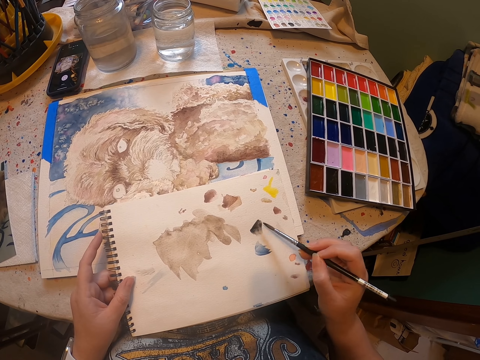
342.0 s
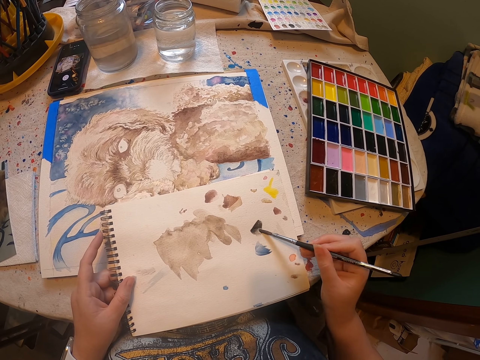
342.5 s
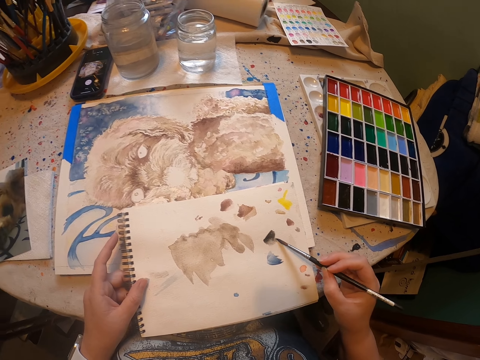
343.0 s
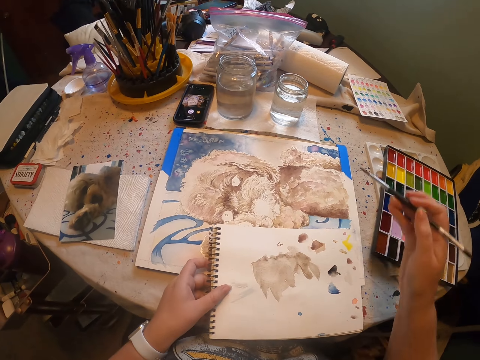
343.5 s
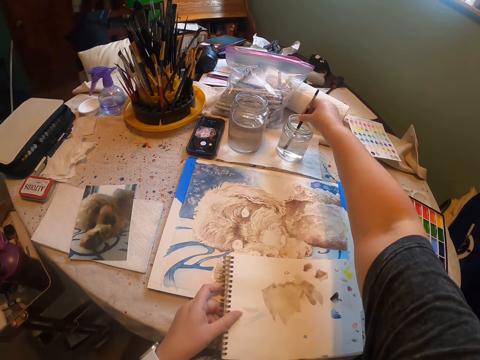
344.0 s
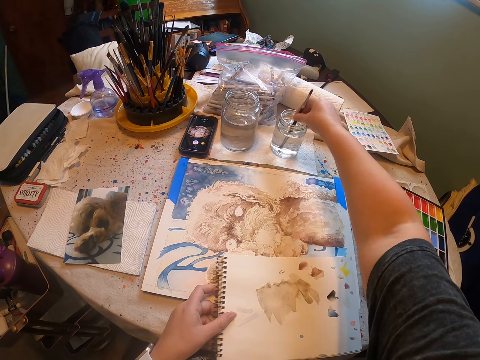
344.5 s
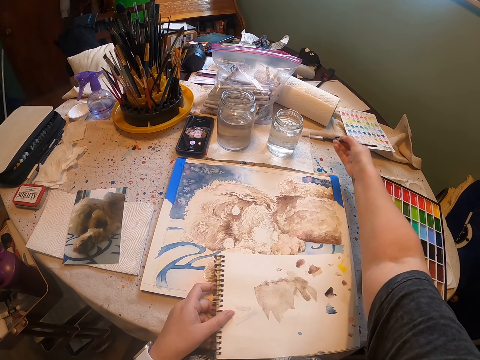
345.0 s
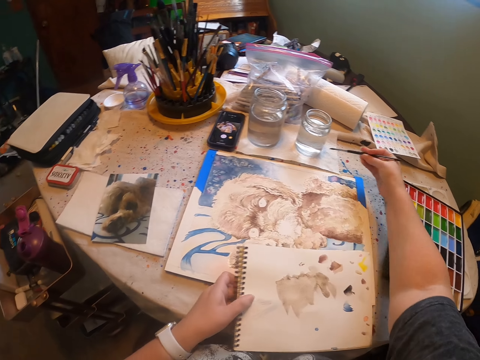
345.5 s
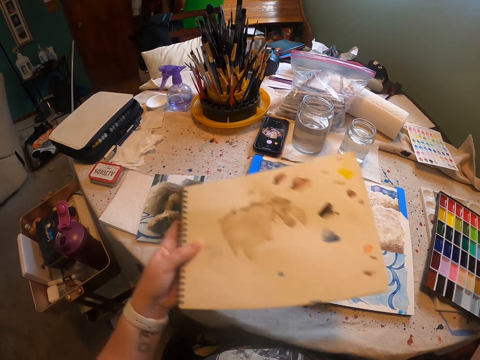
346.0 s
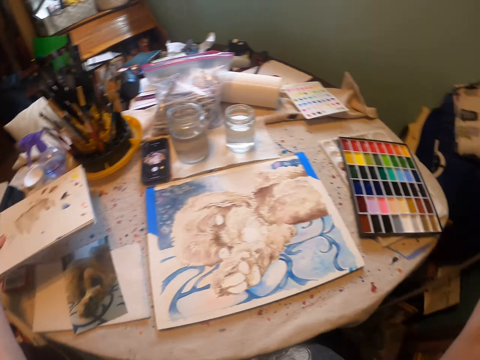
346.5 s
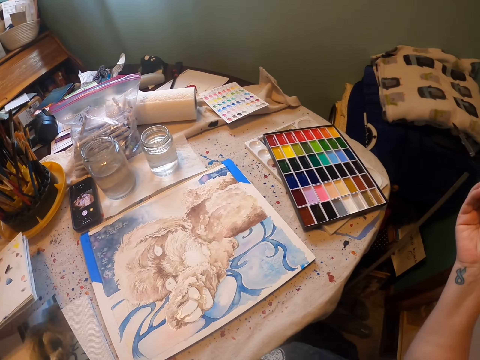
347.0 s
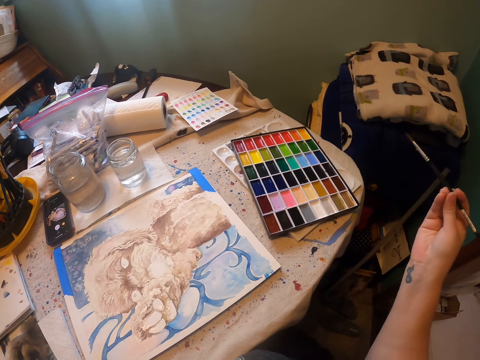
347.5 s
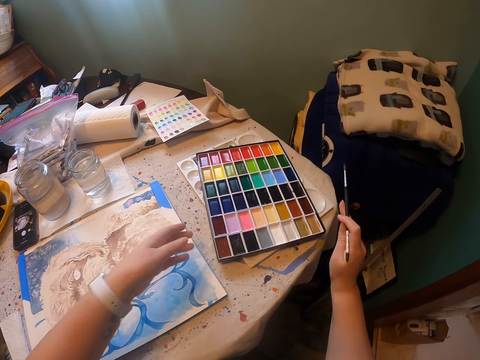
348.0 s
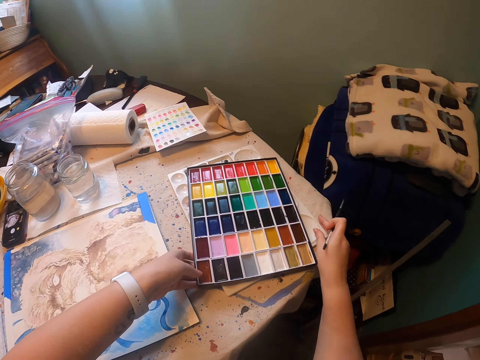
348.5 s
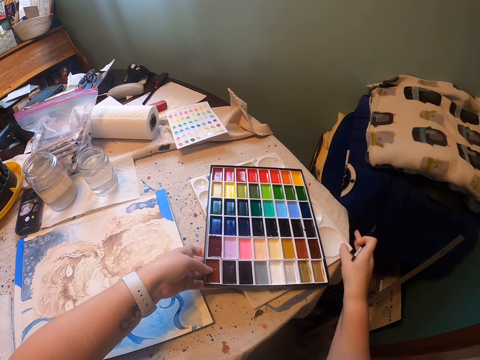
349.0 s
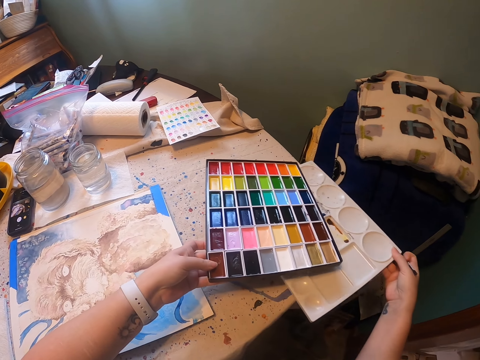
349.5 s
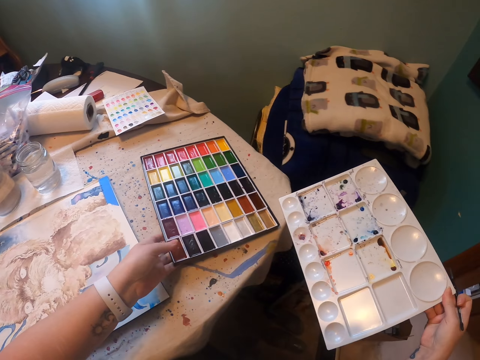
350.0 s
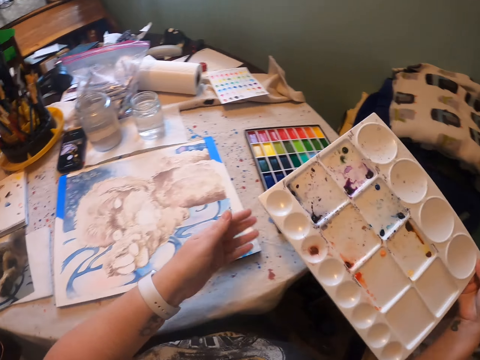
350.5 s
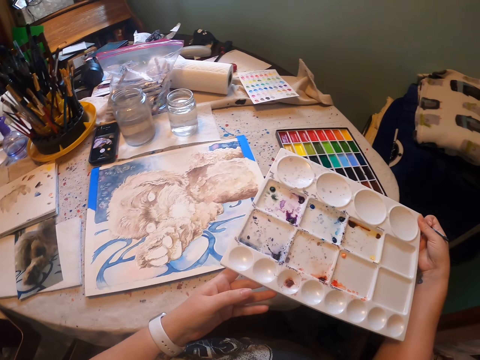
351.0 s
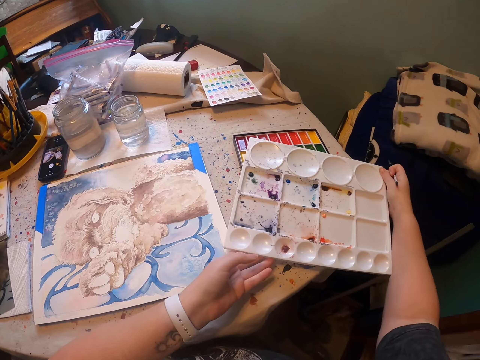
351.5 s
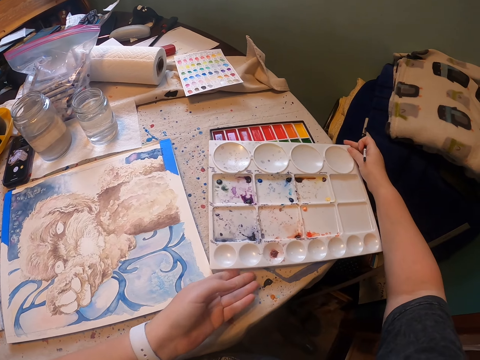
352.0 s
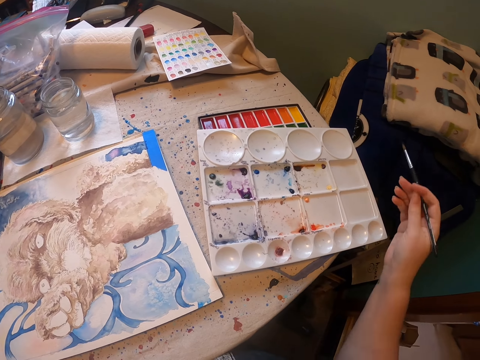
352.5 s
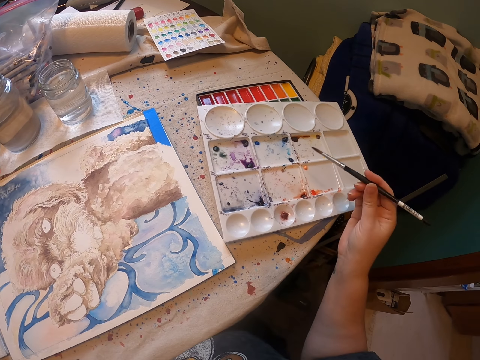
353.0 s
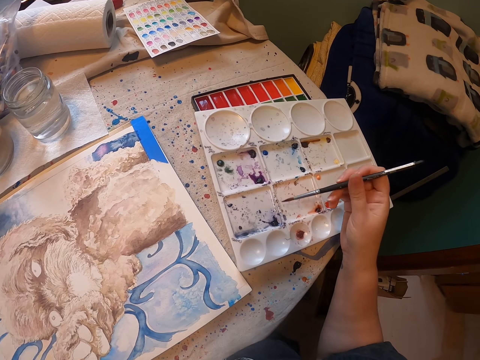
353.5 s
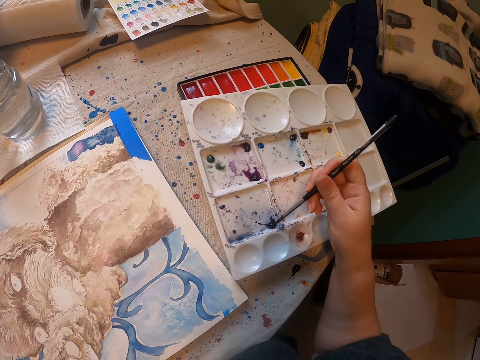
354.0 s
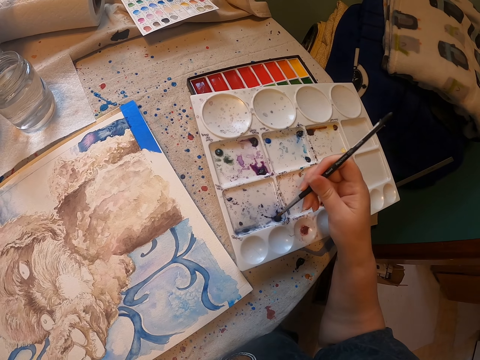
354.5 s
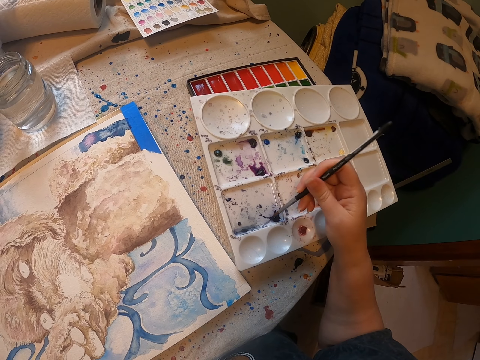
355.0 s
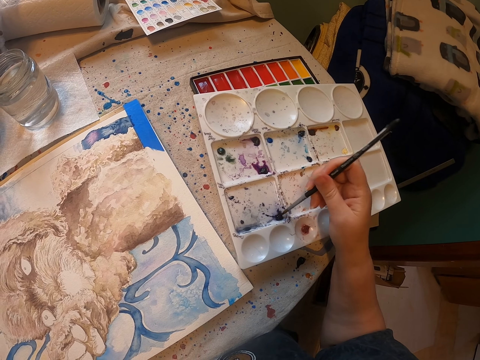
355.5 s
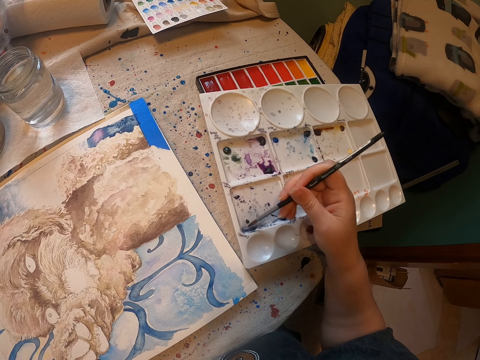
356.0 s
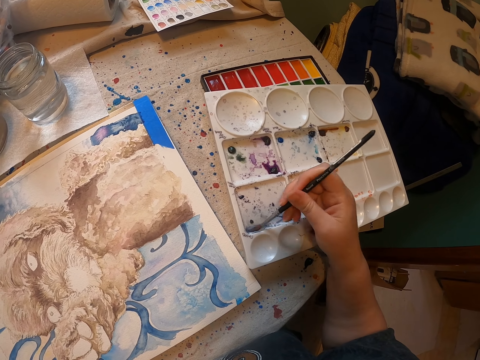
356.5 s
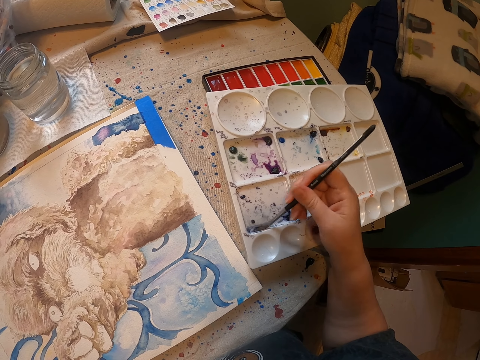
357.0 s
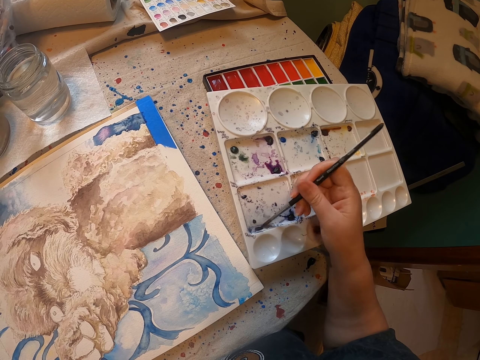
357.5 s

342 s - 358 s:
The camera wearer dips an art pen in water. They wipe the art pen on a paper on the table. They put a book on the table. They lift up a paint palette and remove a paint tray from under the paint palette. They put the paint palette on the table. They put the paint tray on top of the paint palette. They rub the art pen on the paint tray and remove paint from the paint tray.

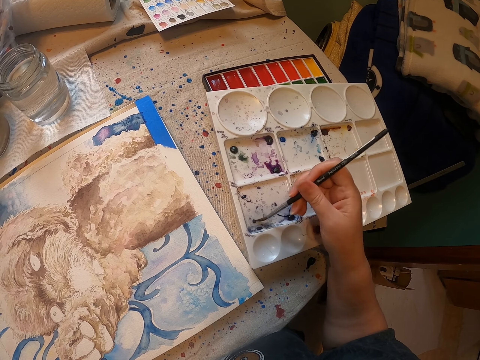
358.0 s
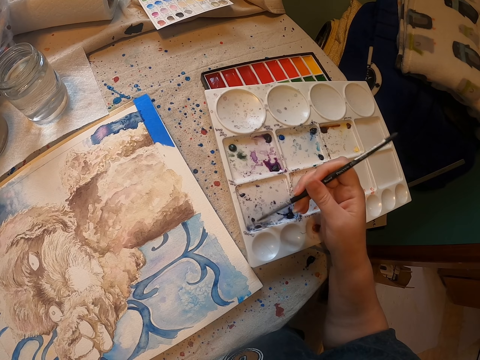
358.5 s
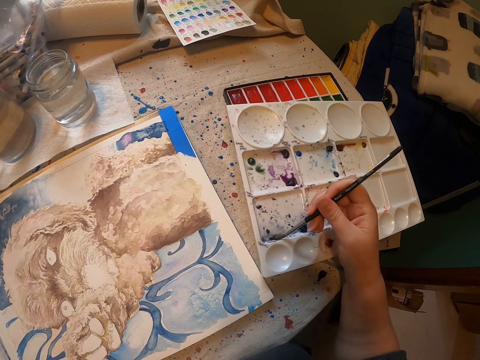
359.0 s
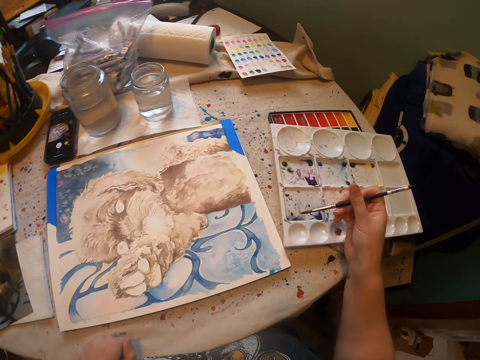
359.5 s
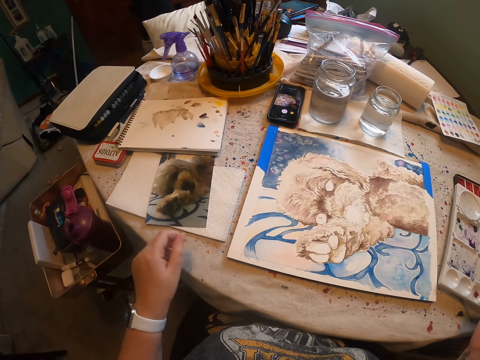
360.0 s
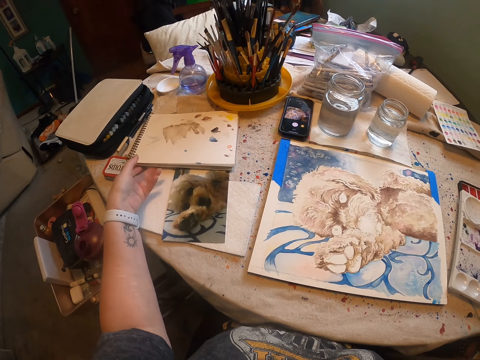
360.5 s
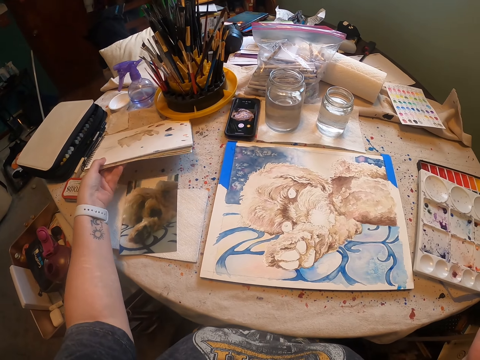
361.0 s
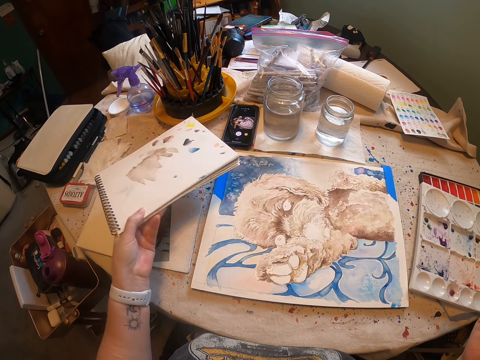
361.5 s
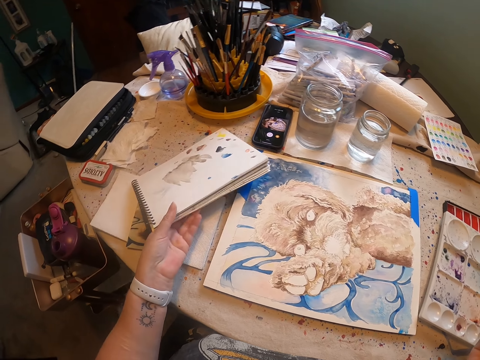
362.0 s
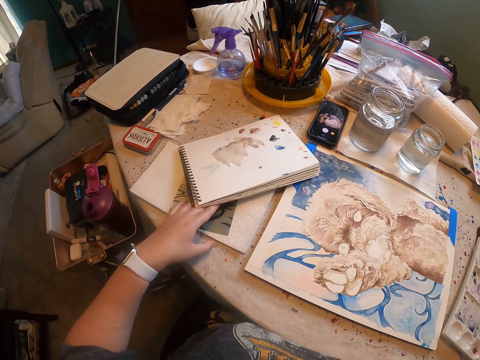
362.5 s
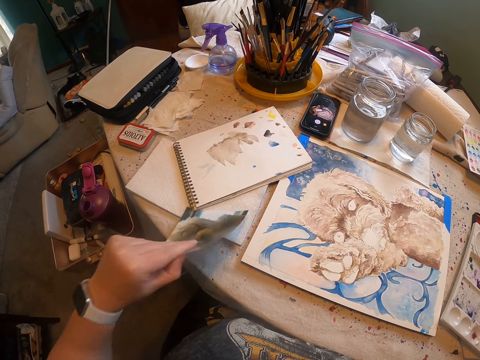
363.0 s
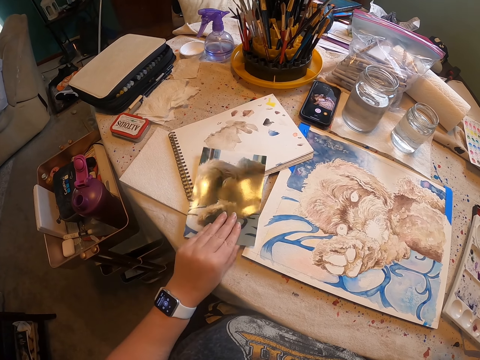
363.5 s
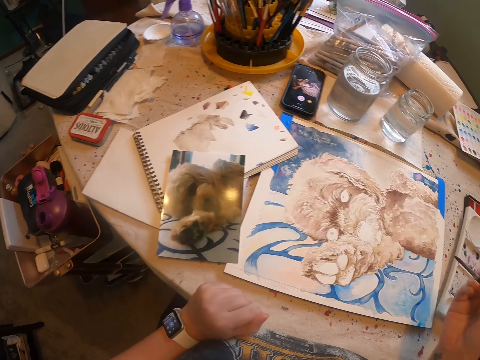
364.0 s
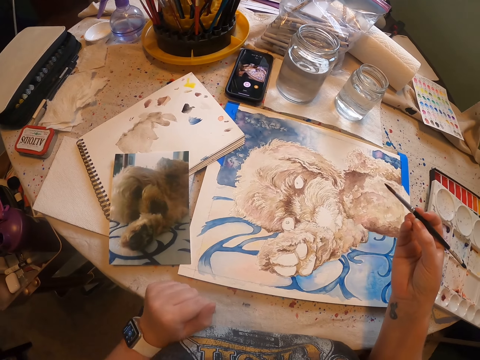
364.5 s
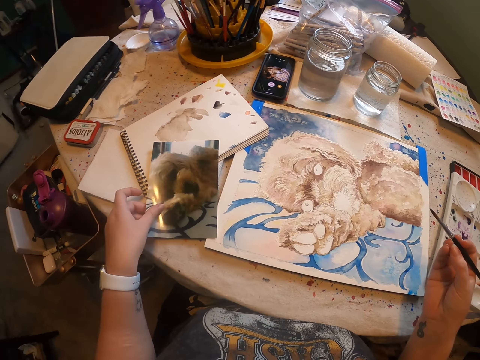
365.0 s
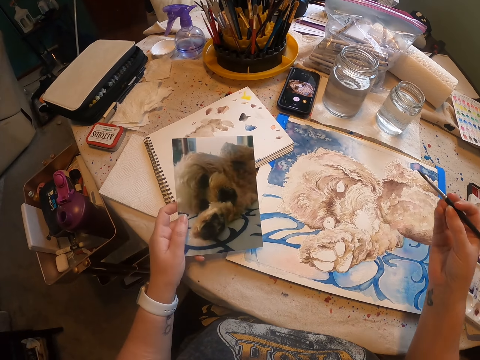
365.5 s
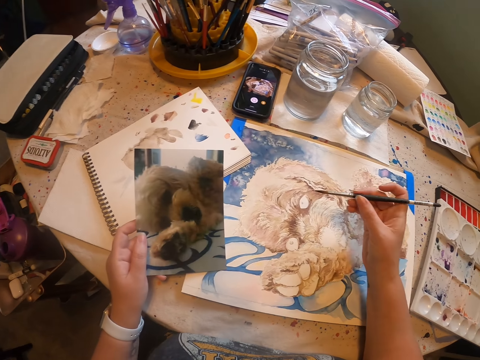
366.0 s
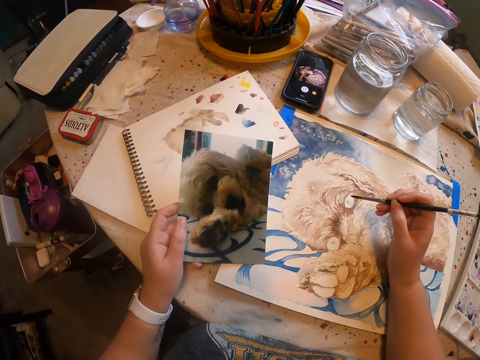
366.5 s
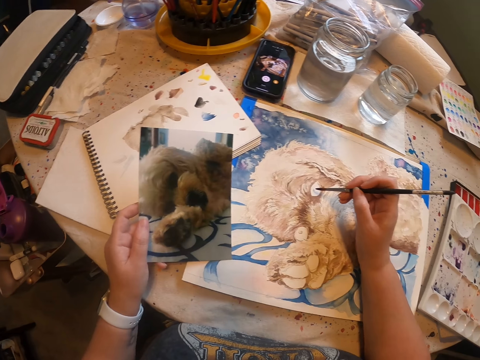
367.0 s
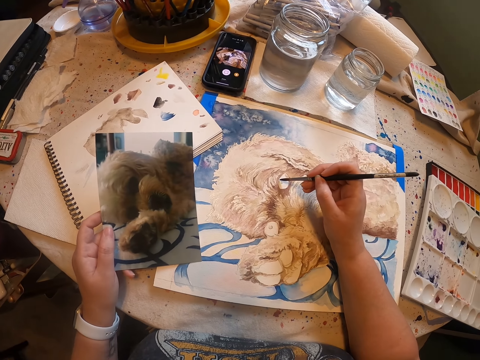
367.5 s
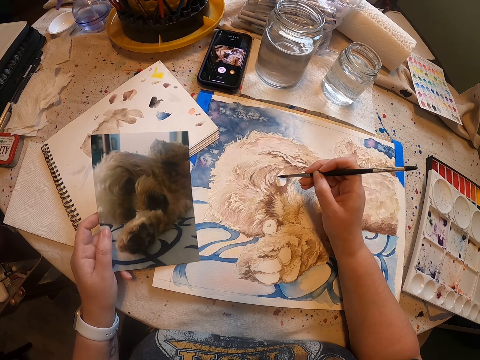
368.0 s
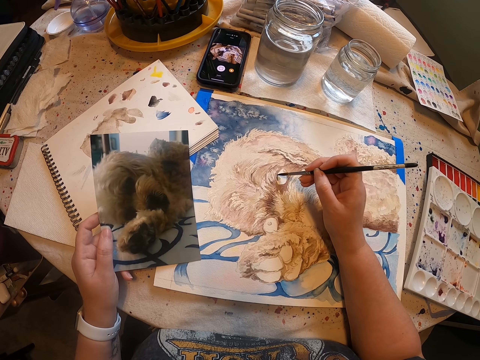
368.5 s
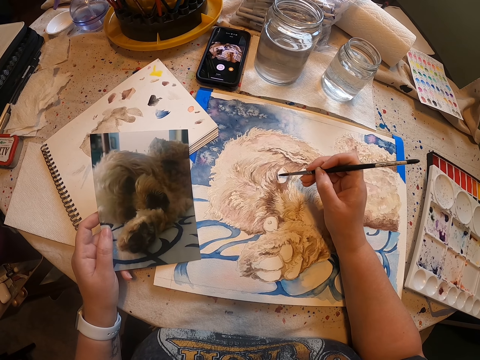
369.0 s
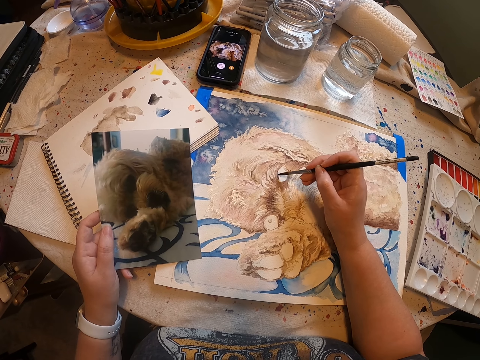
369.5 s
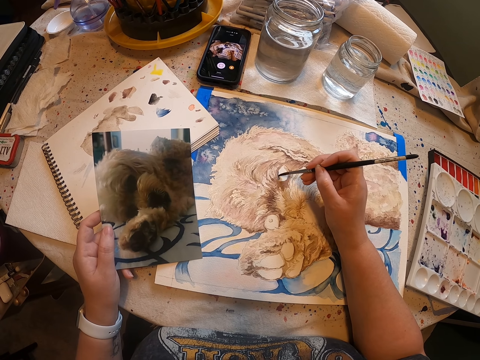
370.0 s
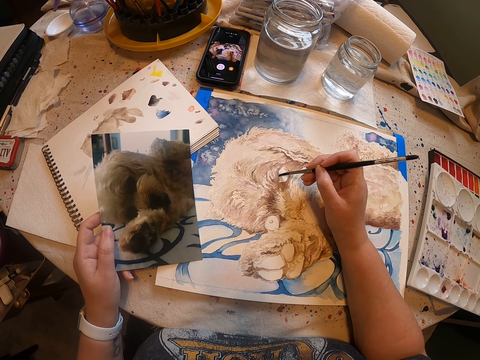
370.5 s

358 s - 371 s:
The camera wearer lifts up a paint palette. They pick a notebook. They place the notebook on the table. They pick a picture from under the notebook. They put the picture on top of the notebook. They hold the picture. They pick the picture. They paint an artwork with an art pen.
